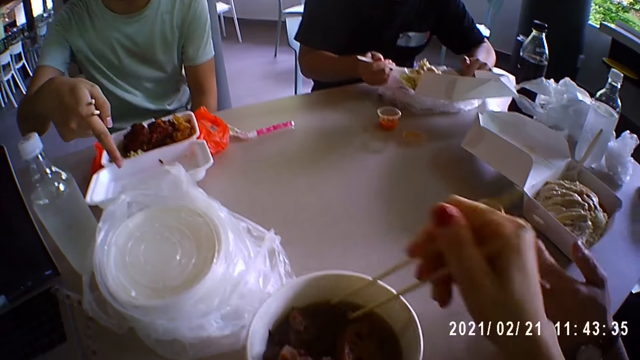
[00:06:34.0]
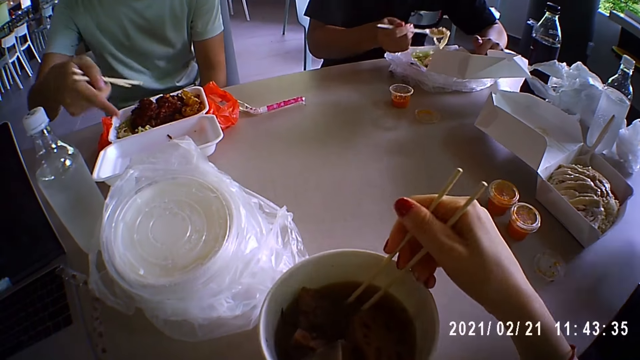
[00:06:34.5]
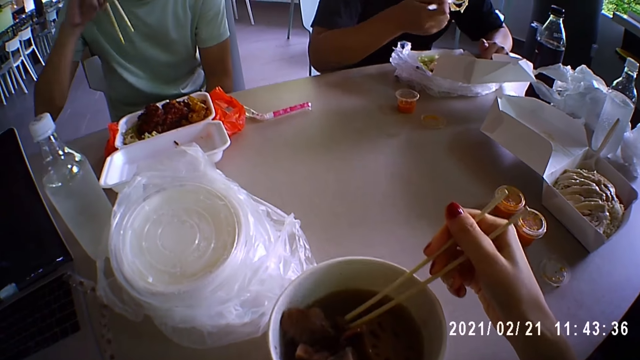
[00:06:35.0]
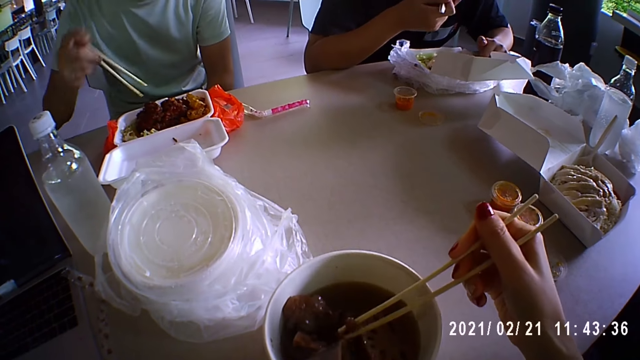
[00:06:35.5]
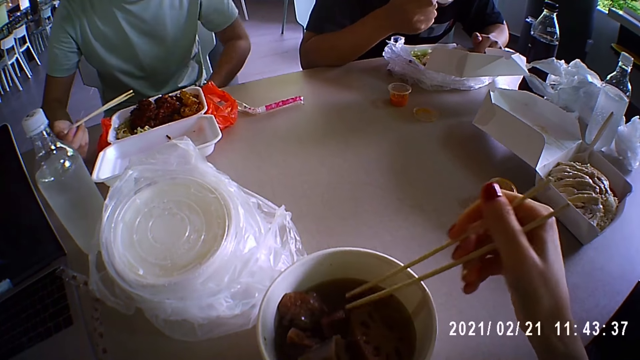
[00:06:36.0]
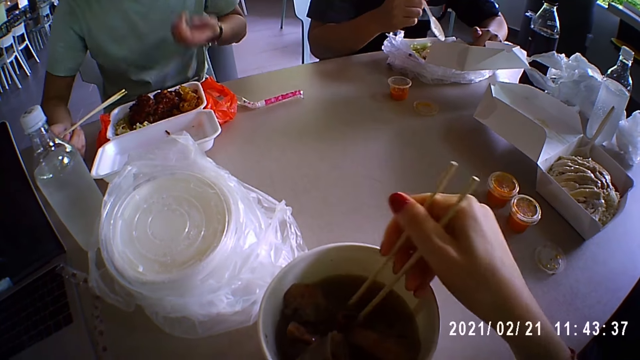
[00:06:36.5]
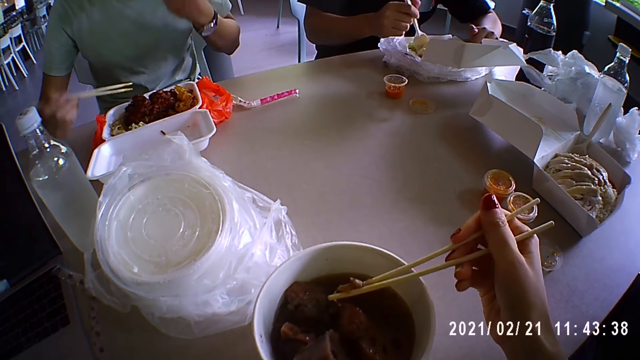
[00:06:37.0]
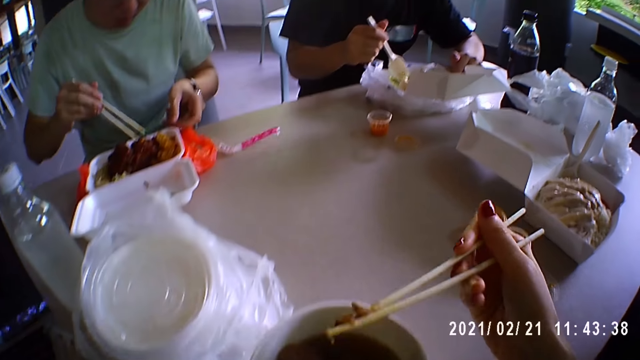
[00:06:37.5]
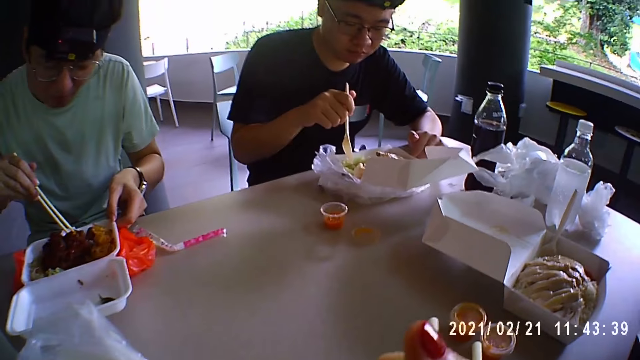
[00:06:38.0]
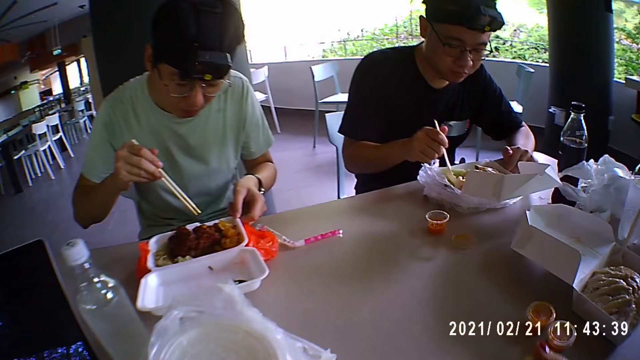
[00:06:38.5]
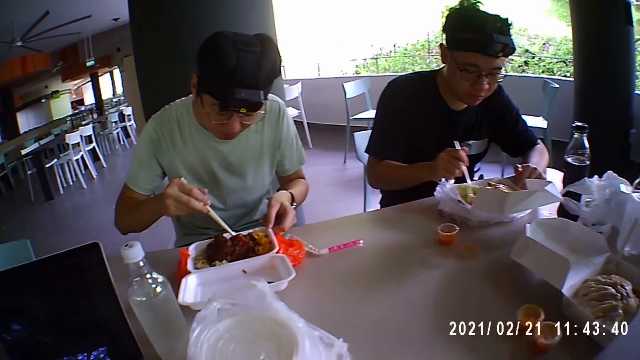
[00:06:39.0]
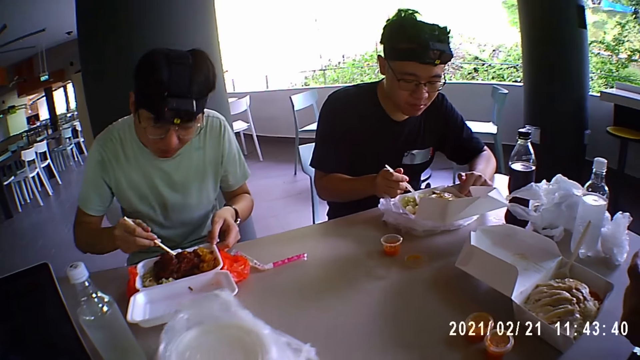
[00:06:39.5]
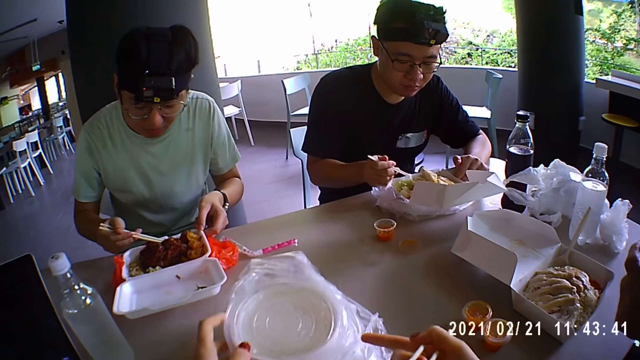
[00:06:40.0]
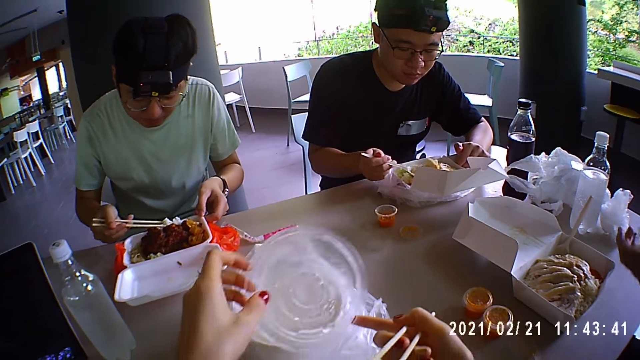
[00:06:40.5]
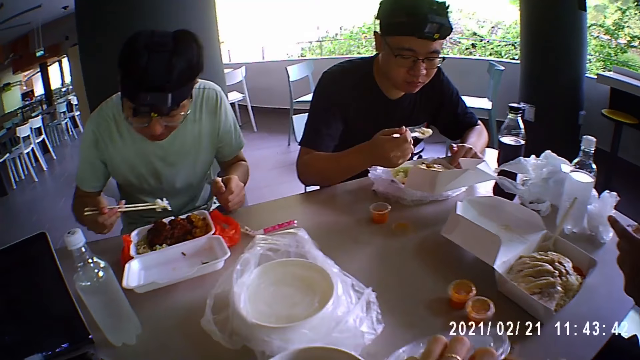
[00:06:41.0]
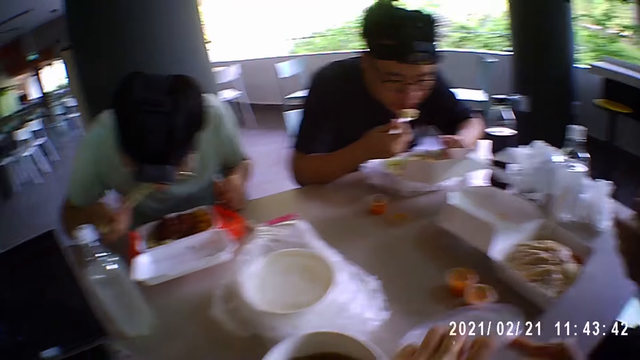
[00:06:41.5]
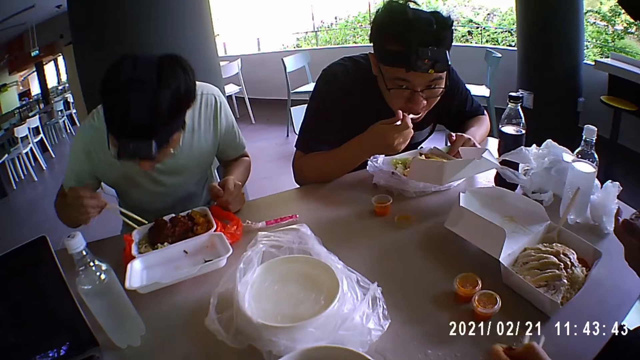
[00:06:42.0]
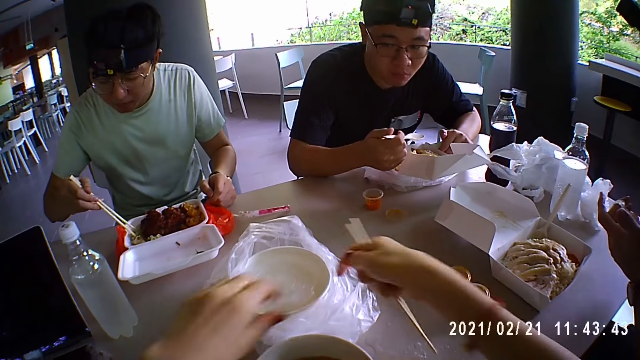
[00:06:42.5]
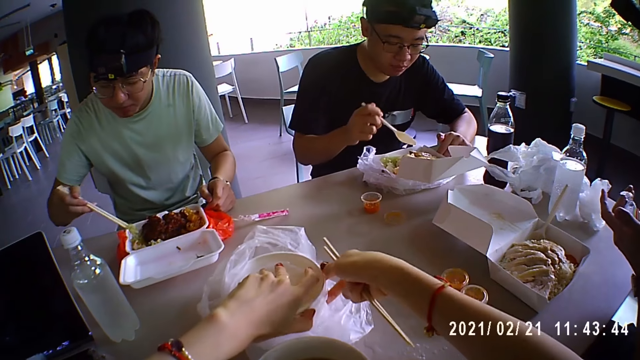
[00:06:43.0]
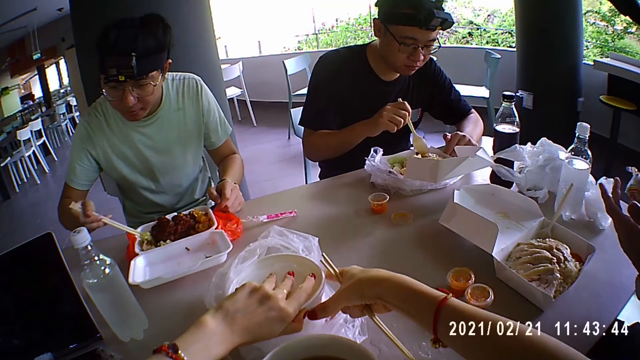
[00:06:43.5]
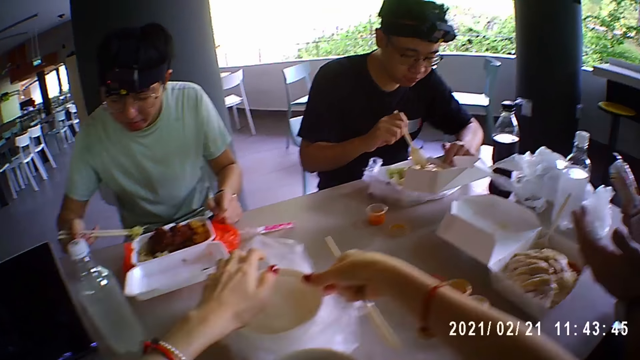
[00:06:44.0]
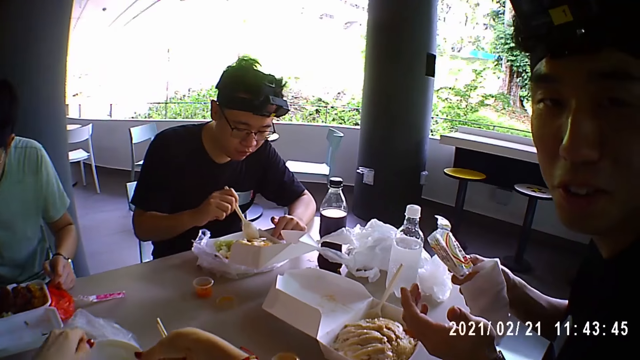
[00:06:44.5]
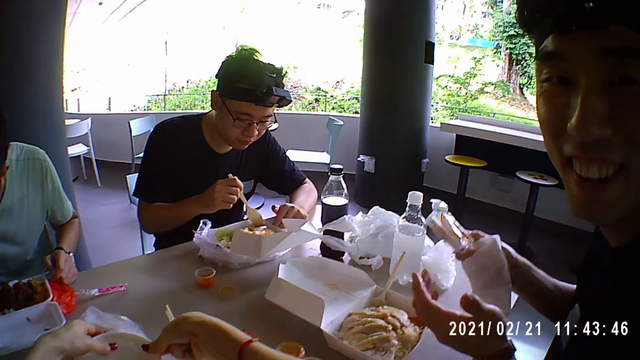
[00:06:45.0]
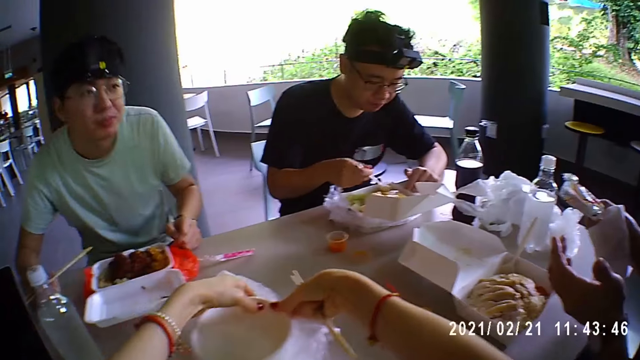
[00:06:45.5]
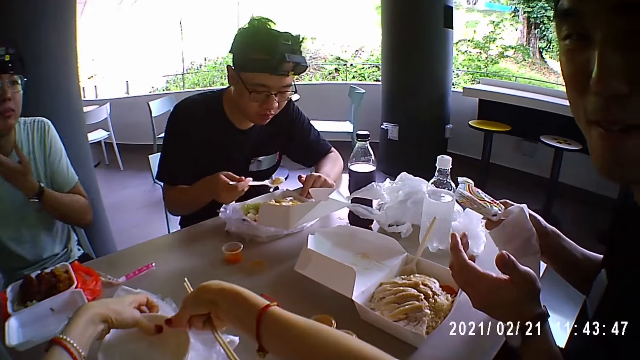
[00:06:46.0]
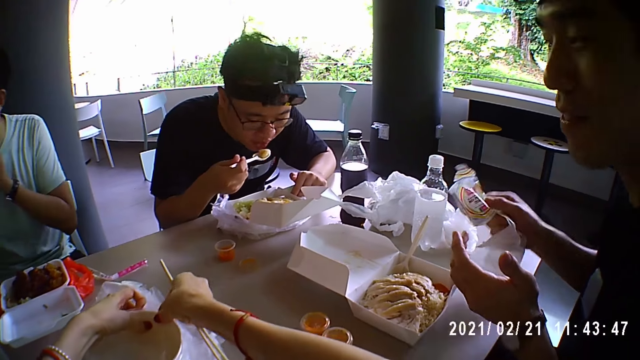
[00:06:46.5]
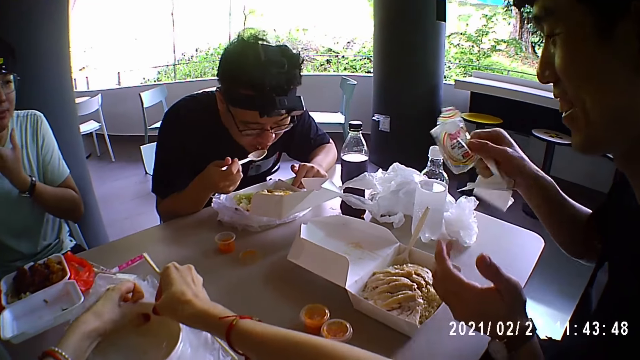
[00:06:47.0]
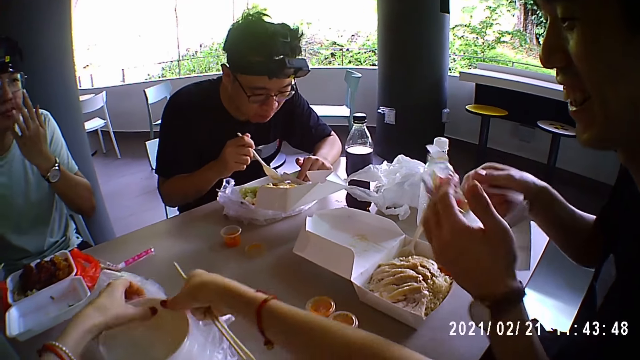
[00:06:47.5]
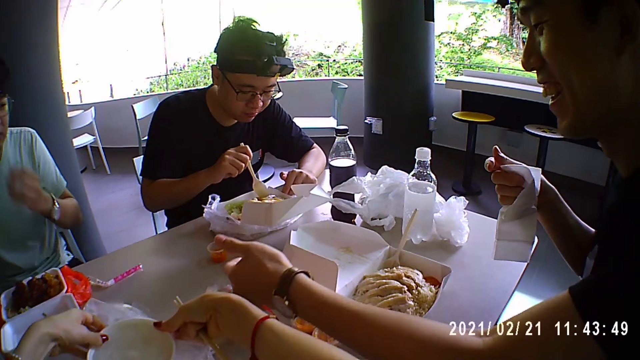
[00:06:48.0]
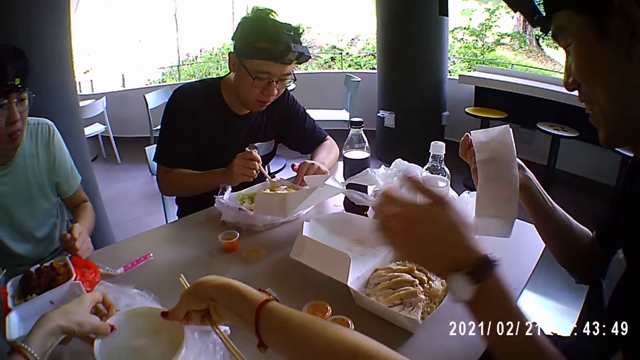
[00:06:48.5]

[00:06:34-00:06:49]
The camera wearer picks meat from the bowl. They eat the meat. They select in the soup. A man eats rice. The camera wearer opens the rice container. Another man eats food with a spoon. Another man eats with a chopstick. Another man talks to the camera wearer. Another man eats.

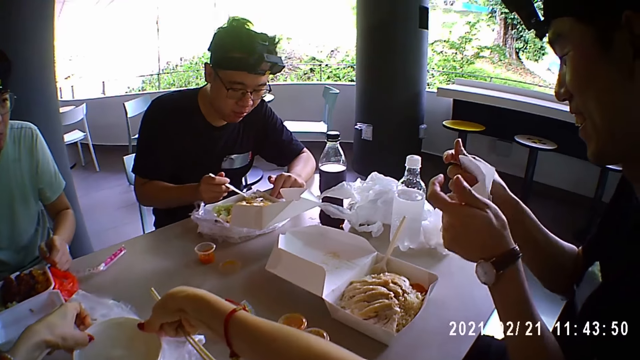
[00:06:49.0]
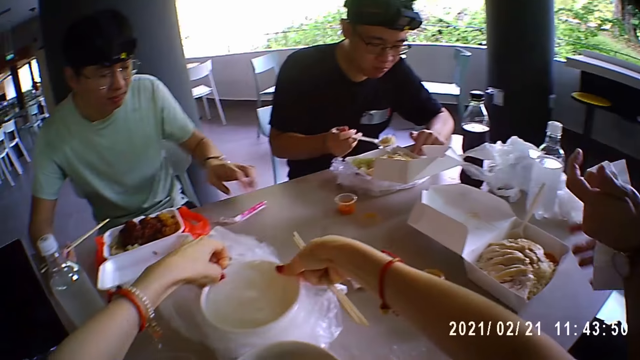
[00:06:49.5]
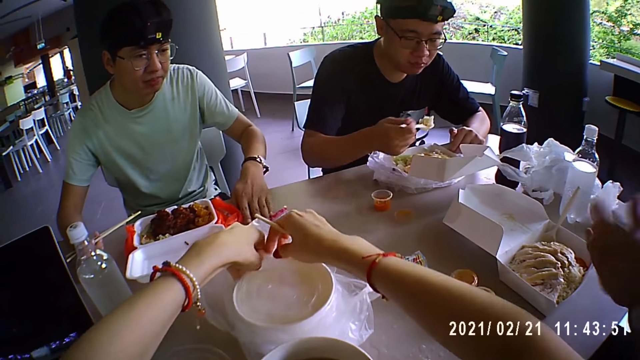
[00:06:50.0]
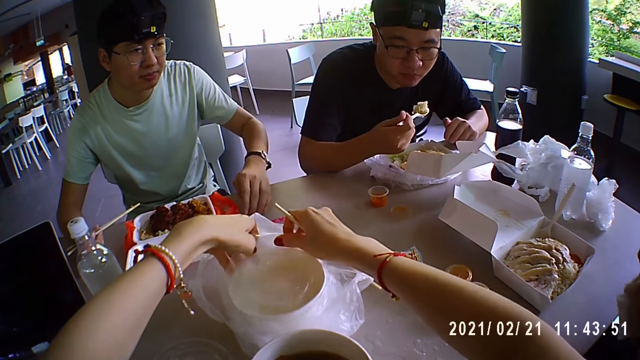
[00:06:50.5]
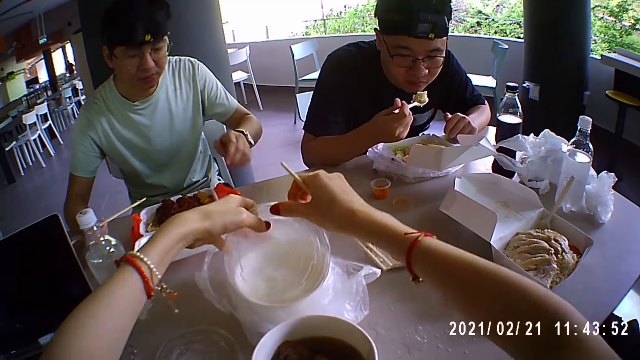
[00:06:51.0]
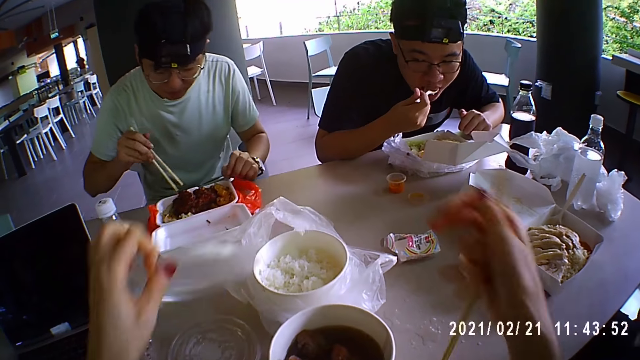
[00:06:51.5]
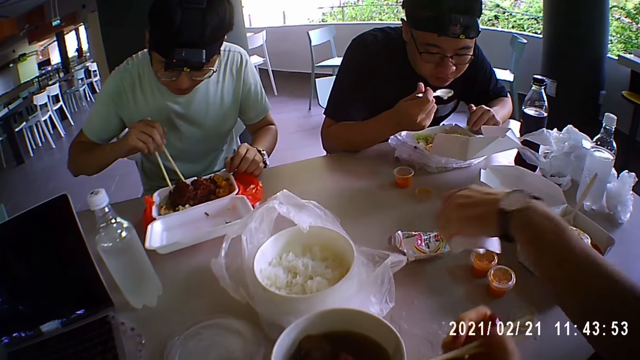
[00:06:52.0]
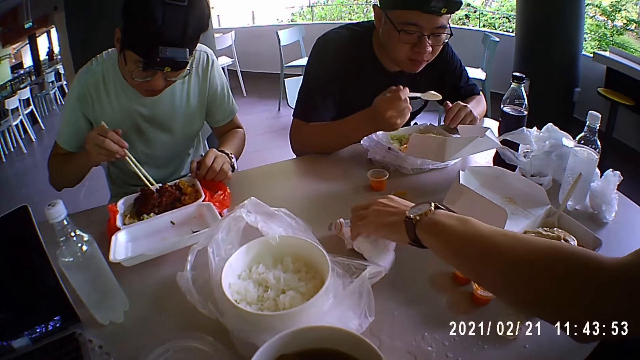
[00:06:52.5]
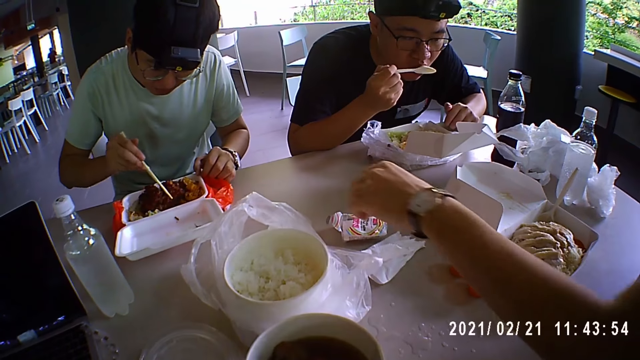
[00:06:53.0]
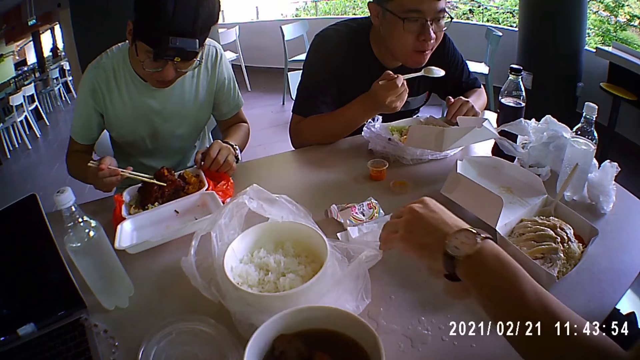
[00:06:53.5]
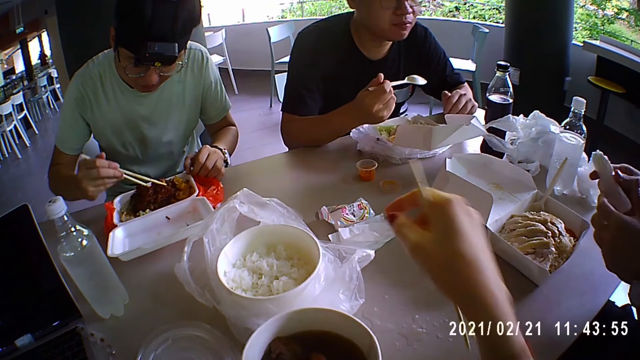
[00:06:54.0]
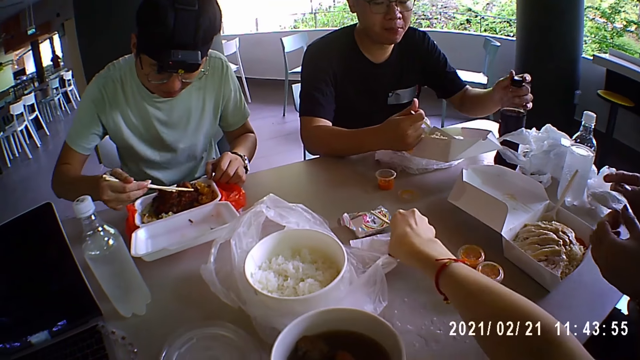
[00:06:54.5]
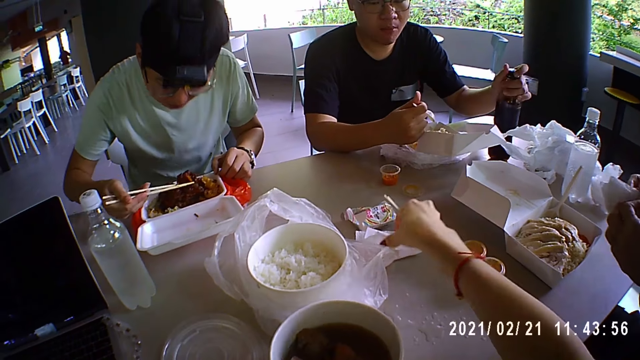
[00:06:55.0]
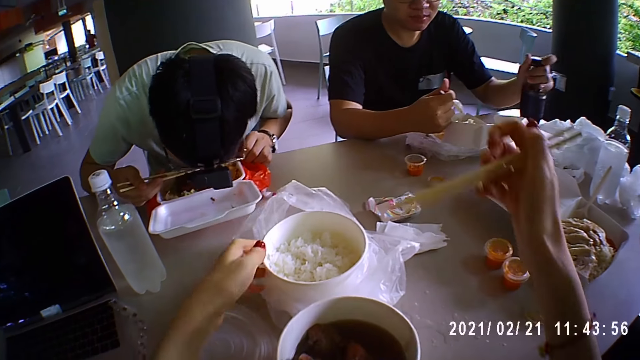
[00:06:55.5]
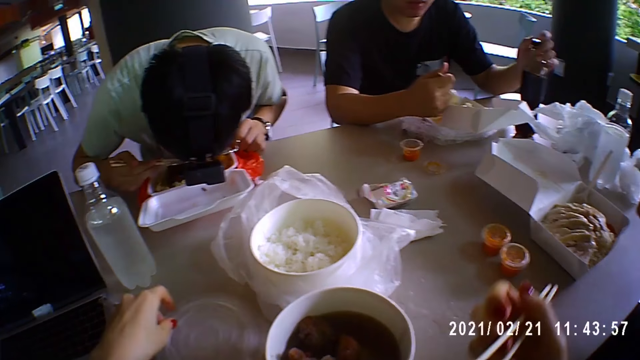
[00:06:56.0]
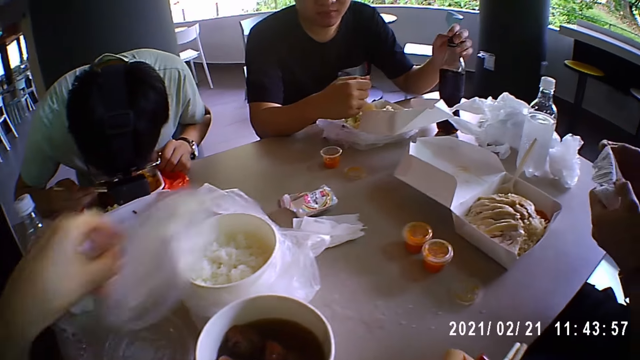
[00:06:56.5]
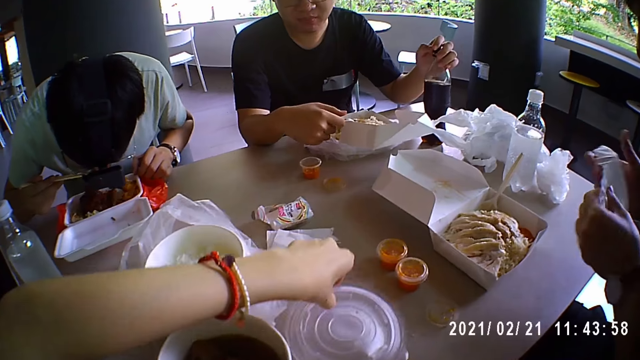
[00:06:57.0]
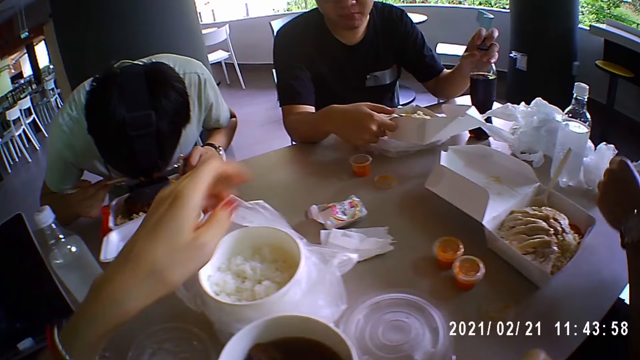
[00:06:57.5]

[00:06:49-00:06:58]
A man puts down toothpicks. Another man eats with a chopstick. Another man eats with a spoon. The first man puts down a serviette. The camera wearer opens the rice container. Another man bites meat.
